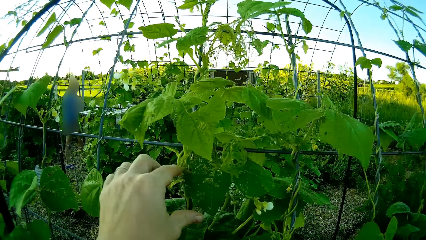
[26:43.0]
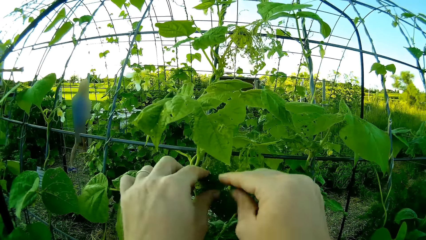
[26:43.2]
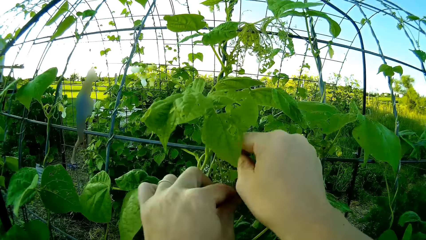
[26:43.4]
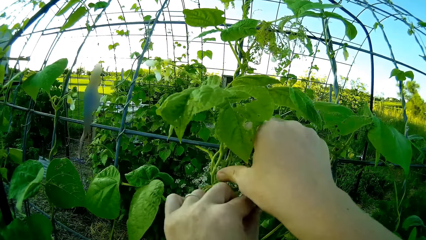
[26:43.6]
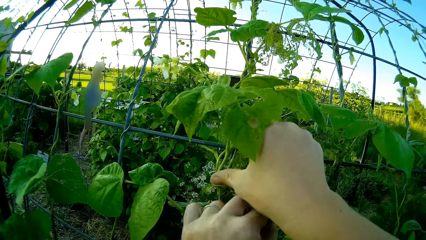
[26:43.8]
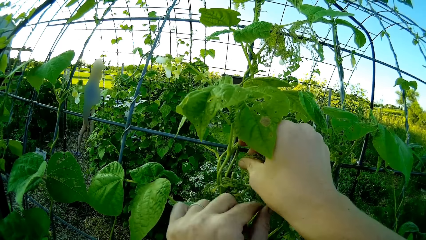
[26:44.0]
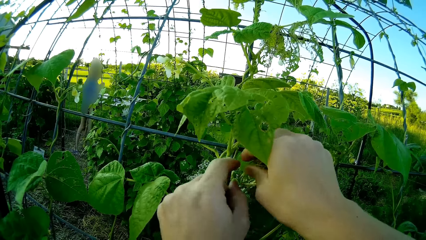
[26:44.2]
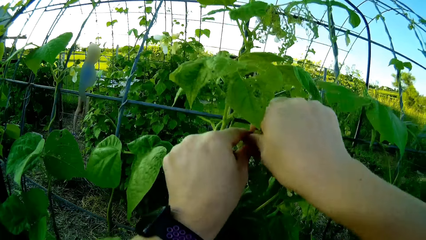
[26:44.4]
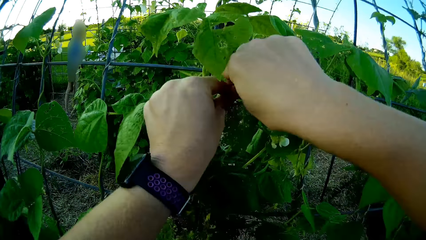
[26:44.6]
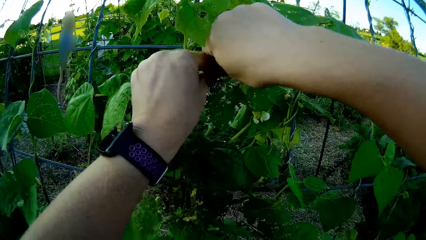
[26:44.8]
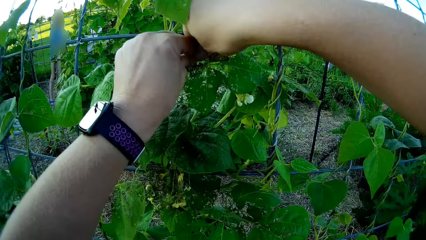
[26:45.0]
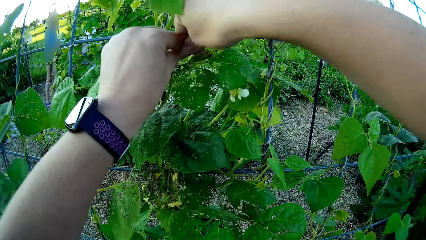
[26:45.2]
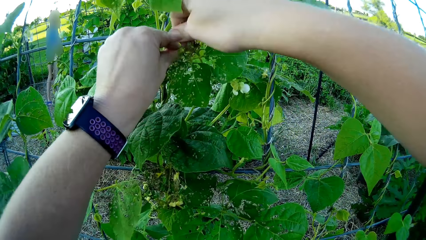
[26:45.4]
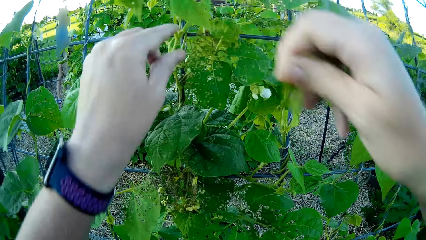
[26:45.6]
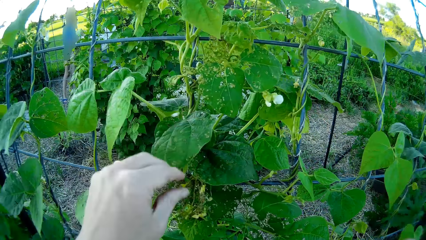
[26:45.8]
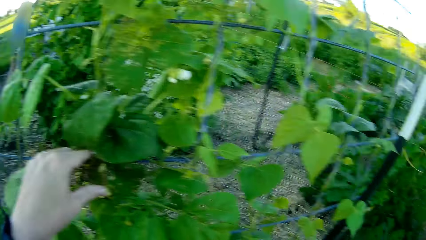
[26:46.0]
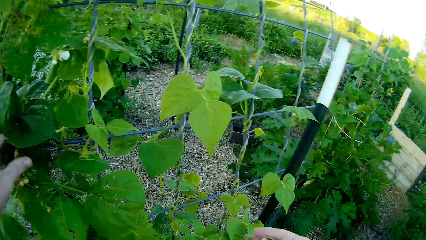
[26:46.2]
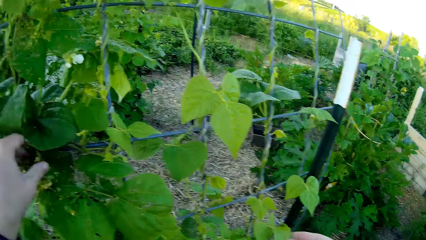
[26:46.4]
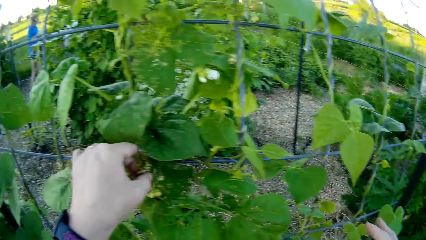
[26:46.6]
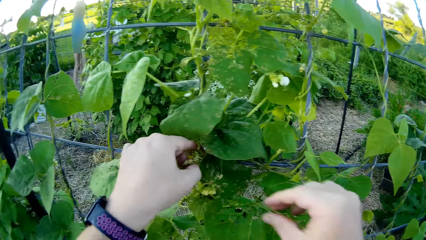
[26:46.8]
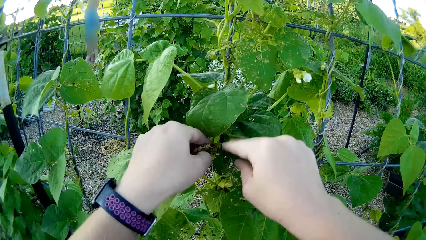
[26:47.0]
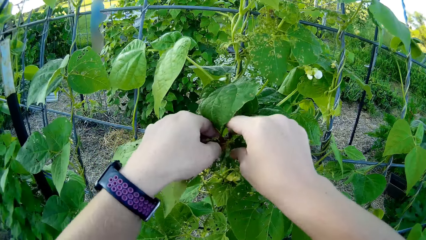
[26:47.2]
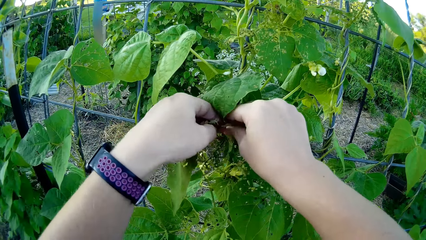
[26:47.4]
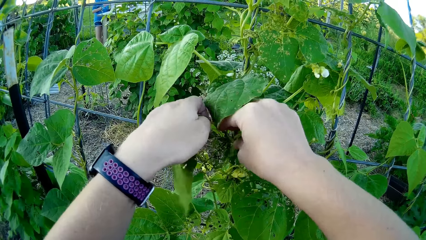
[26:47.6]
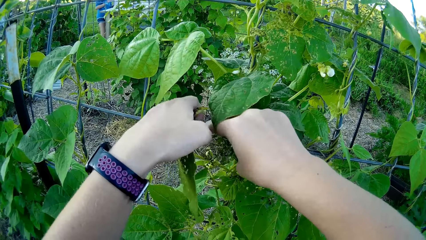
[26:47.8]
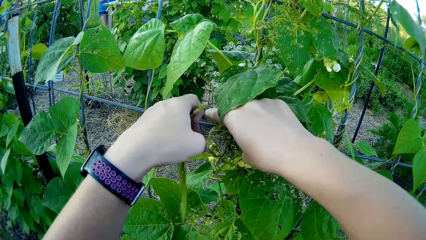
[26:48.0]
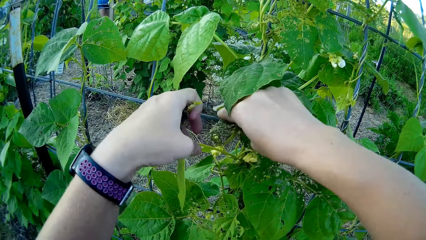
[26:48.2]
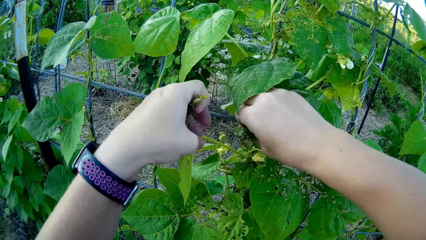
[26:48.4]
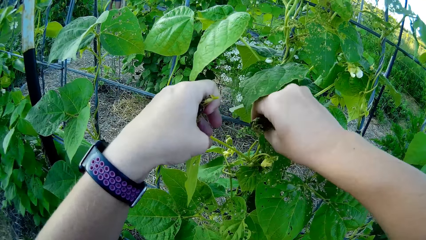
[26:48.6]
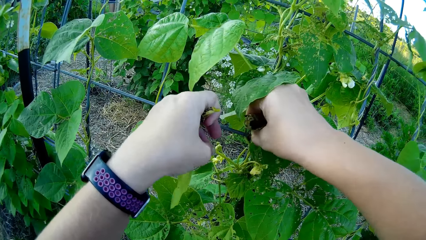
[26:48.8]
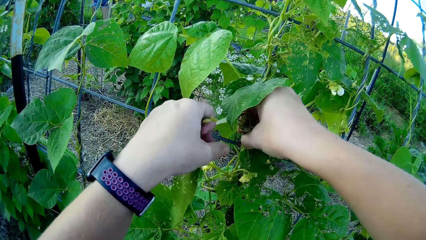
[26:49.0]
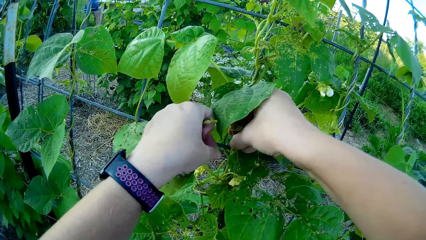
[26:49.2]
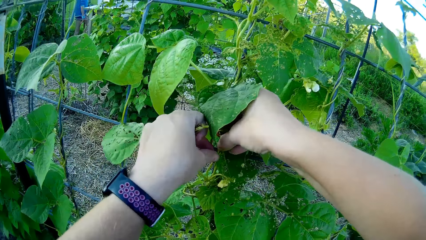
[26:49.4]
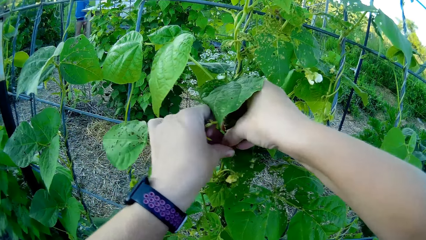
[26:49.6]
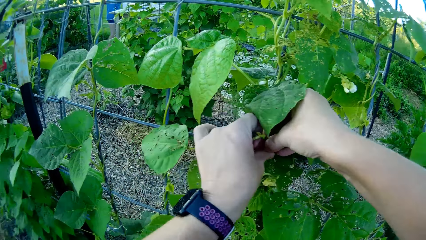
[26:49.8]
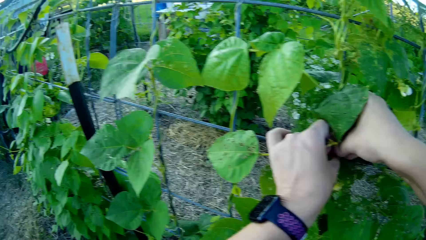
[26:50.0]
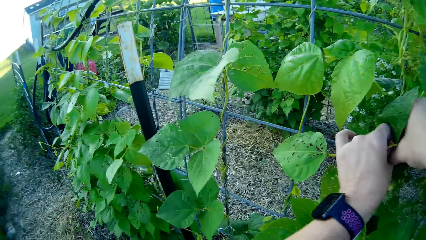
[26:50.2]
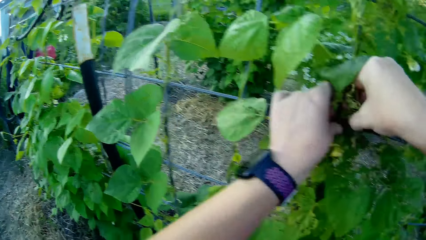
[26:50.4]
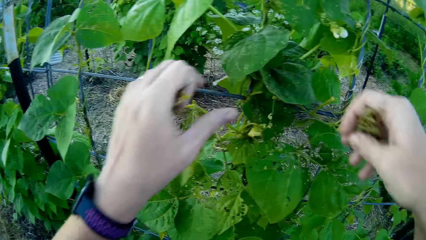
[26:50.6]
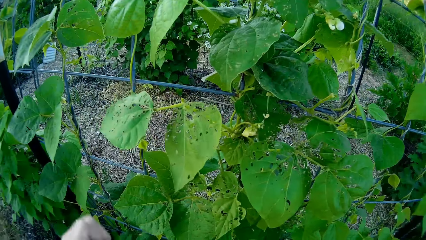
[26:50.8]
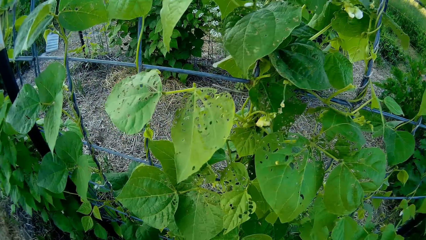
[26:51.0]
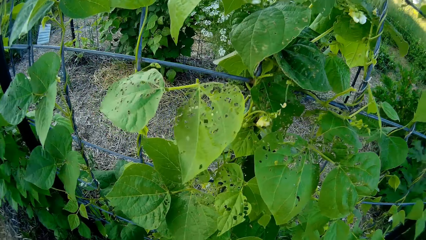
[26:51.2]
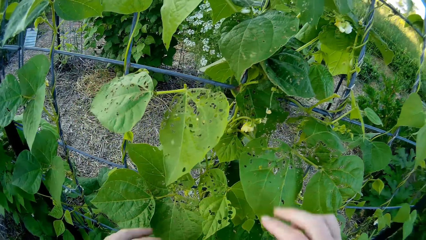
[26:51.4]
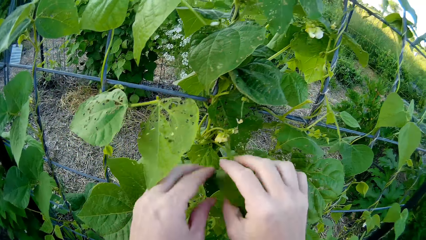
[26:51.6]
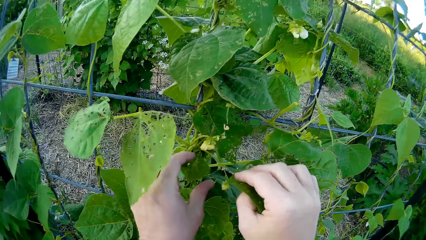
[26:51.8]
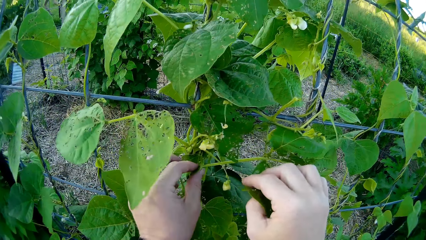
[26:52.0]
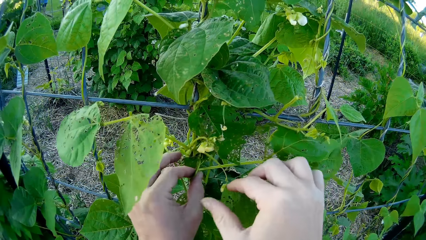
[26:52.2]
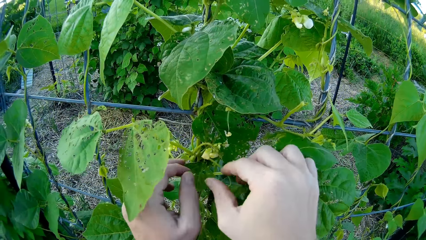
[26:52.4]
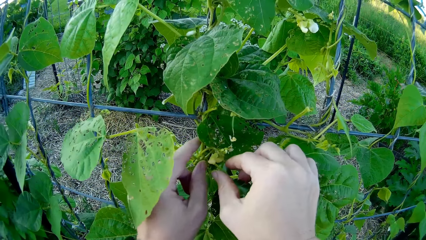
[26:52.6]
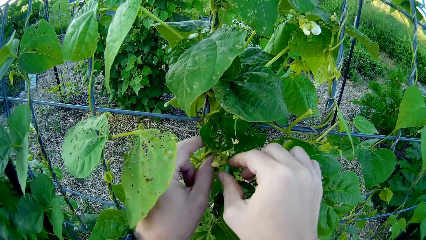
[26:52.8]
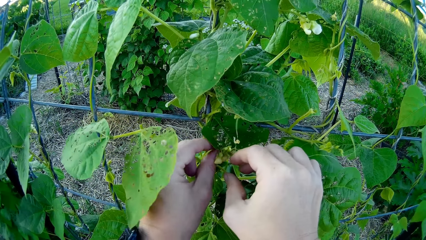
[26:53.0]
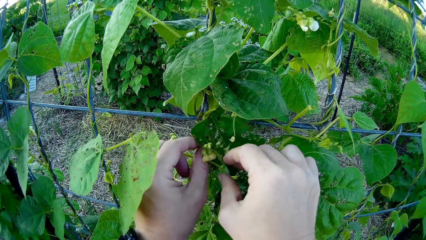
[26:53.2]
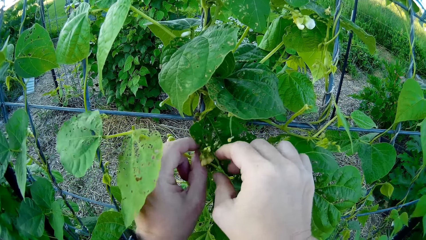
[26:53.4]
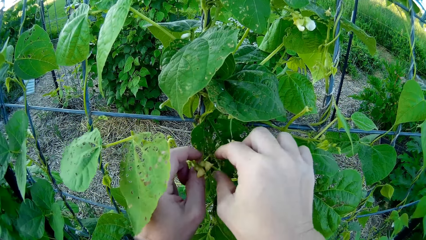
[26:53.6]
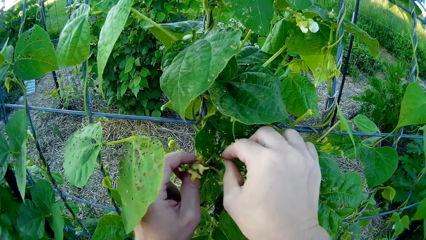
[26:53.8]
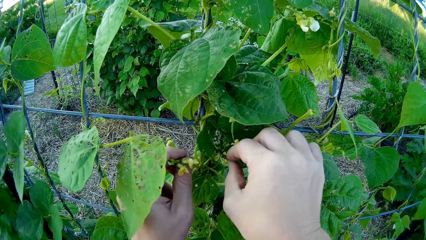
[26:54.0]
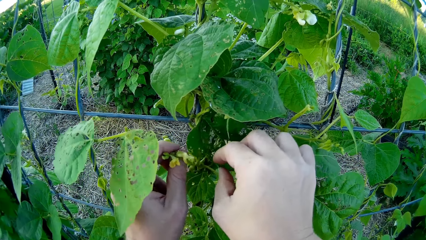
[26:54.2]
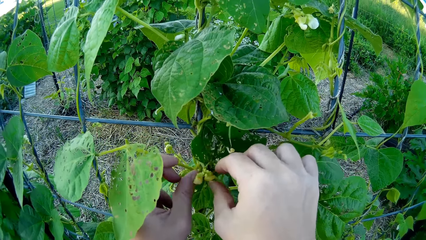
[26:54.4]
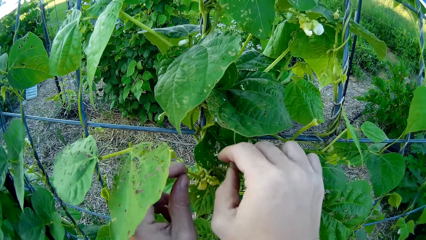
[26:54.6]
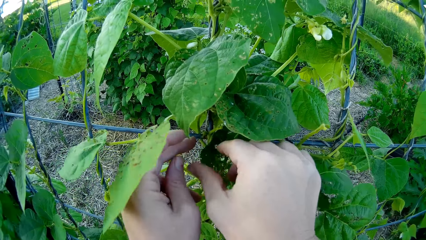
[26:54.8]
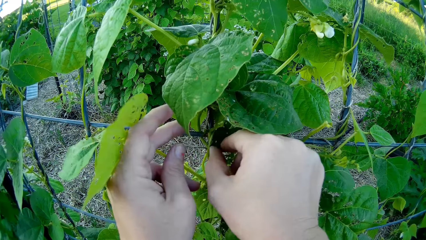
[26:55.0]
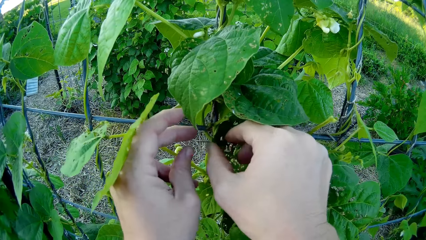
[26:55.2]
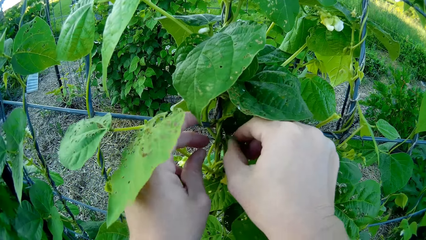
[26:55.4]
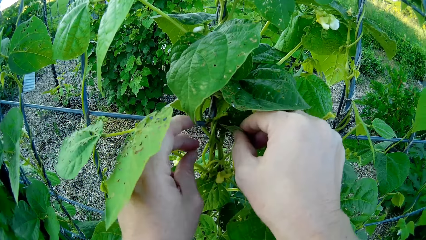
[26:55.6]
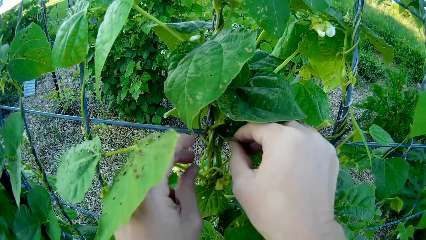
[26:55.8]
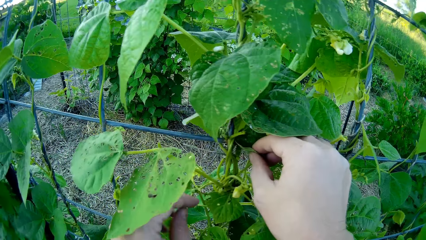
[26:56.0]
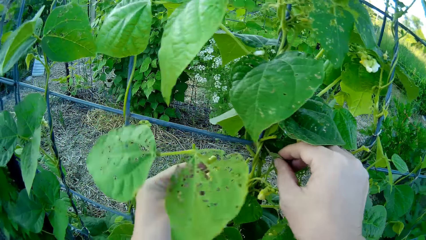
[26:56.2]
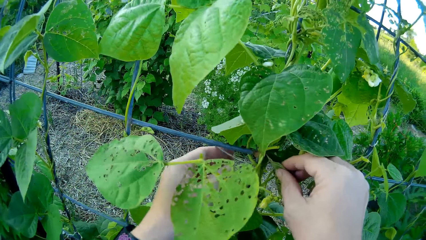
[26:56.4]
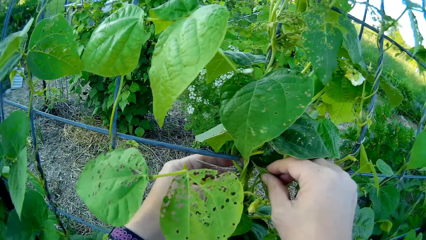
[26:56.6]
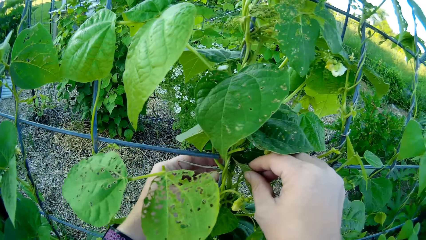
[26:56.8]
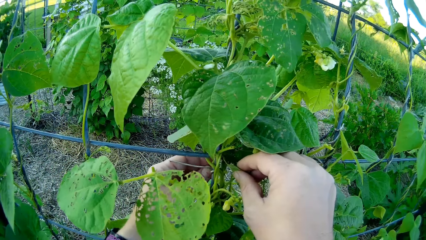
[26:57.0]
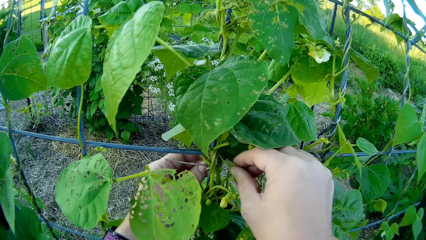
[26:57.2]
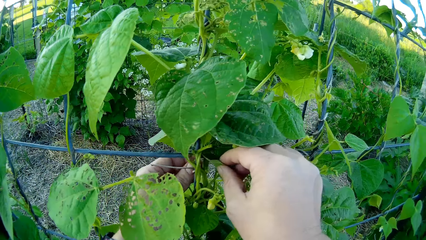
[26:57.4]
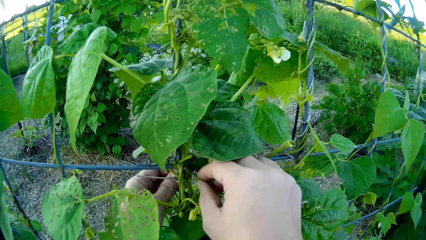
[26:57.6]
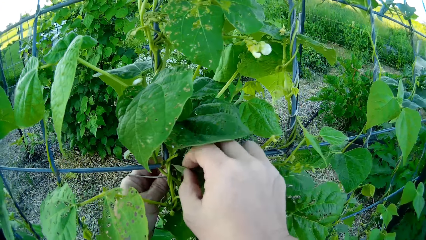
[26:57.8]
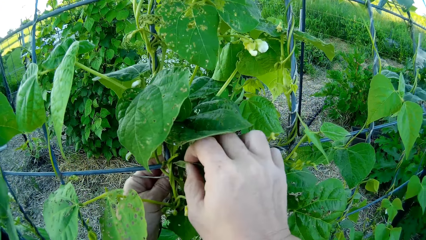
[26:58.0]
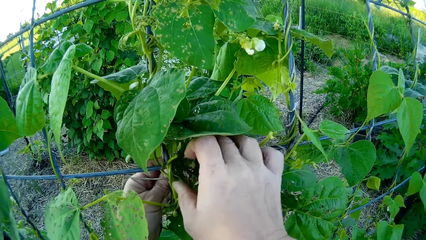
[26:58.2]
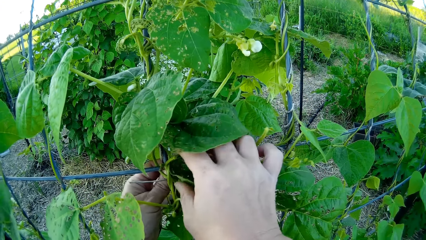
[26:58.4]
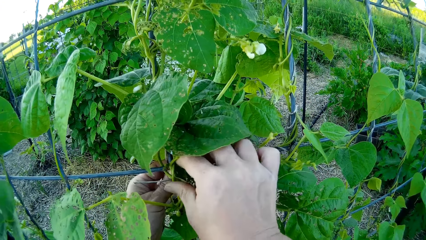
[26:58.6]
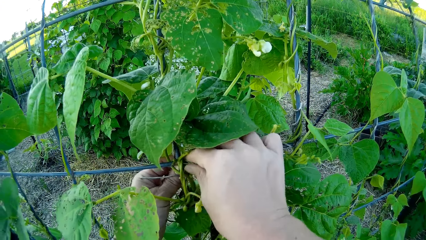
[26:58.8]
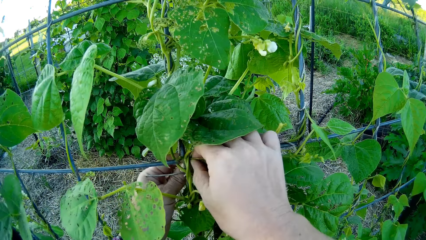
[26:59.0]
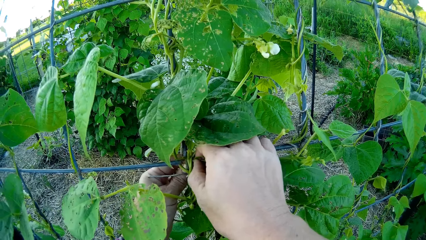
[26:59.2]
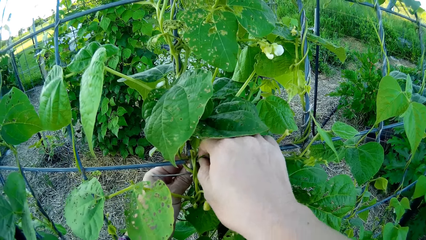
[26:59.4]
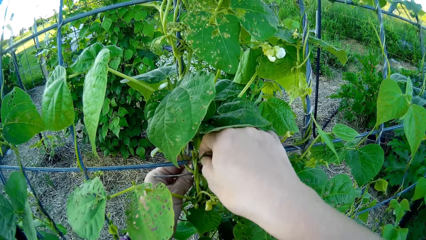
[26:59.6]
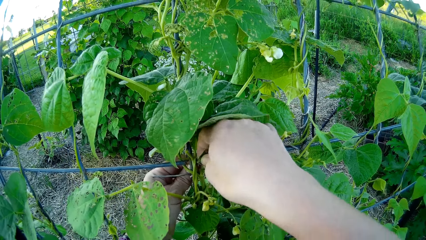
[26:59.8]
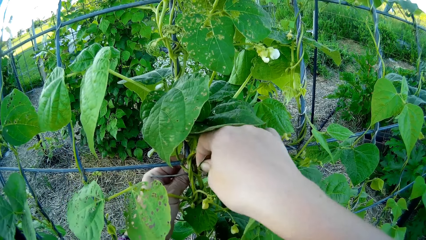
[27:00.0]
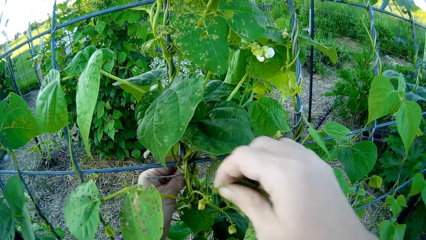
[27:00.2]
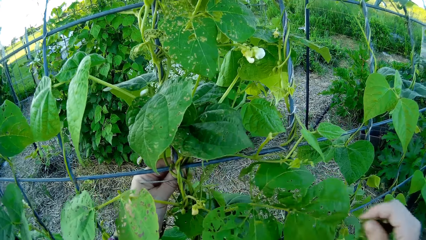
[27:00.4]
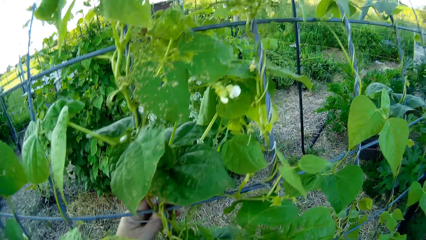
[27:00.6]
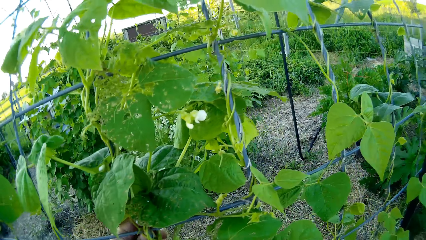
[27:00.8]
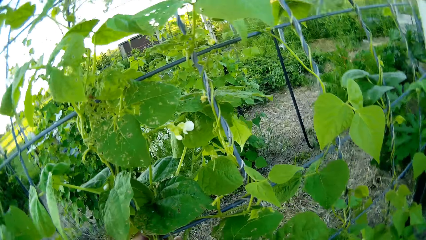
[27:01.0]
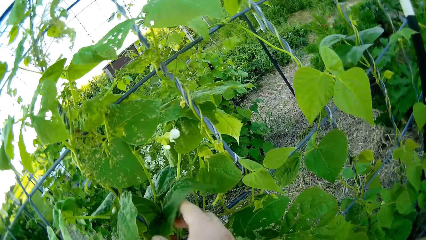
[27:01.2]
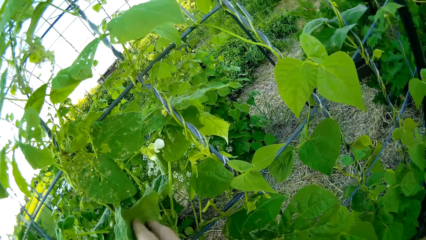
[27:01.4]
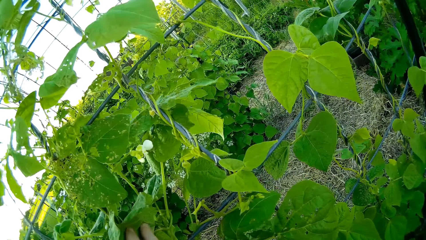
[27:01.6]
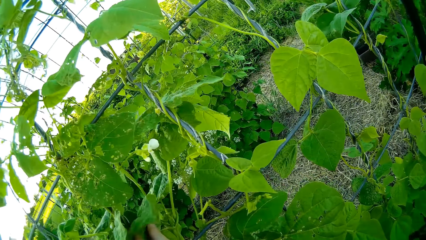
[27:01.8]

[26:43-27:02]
The camera wearer cuts the leaves of a plant. They cut weeds. They touch the plant. They cut the leaves of the plant.
